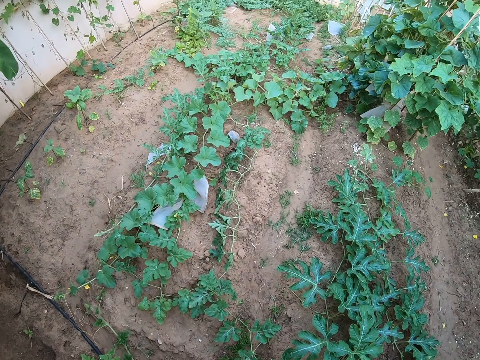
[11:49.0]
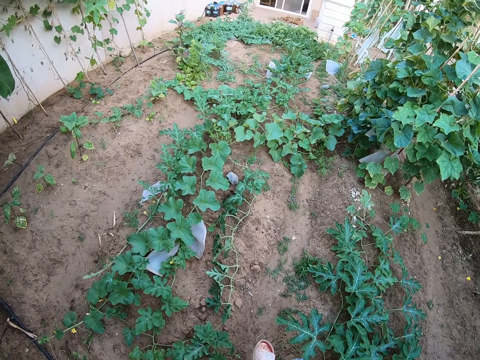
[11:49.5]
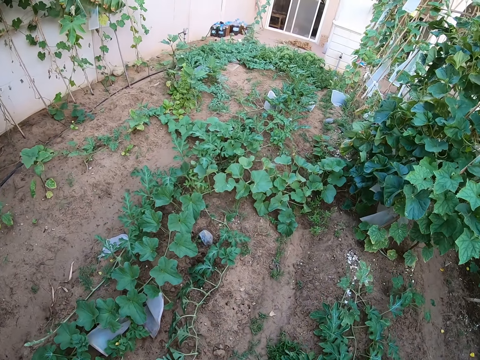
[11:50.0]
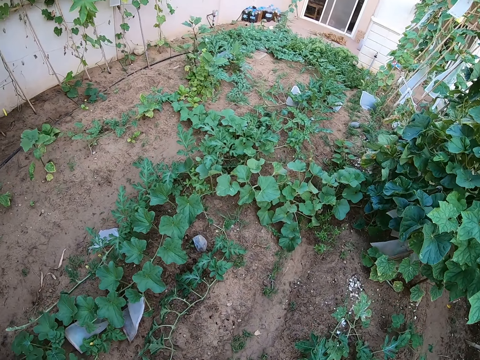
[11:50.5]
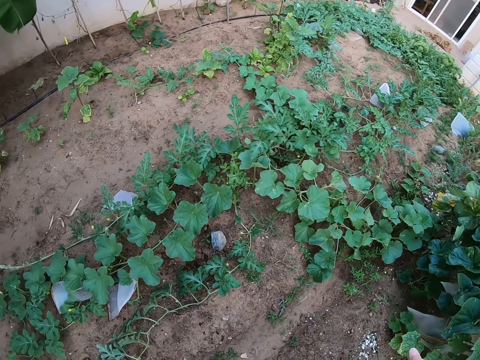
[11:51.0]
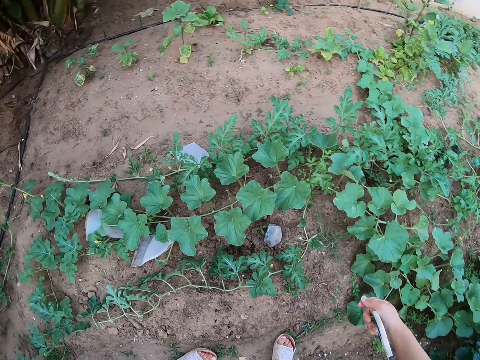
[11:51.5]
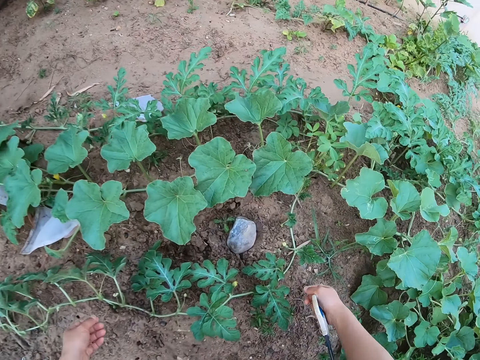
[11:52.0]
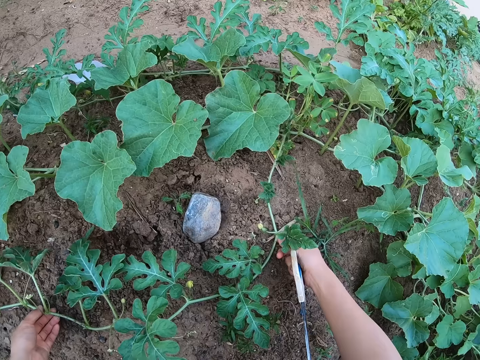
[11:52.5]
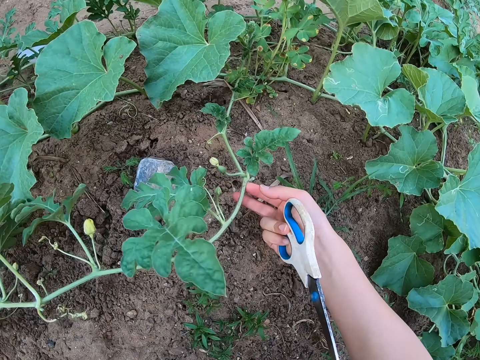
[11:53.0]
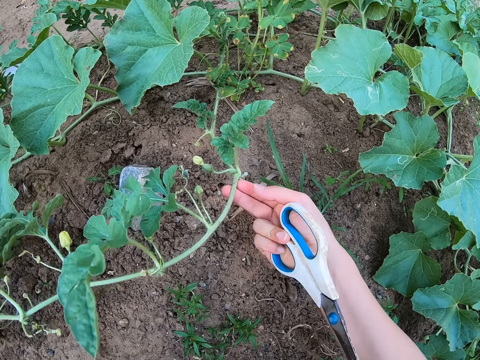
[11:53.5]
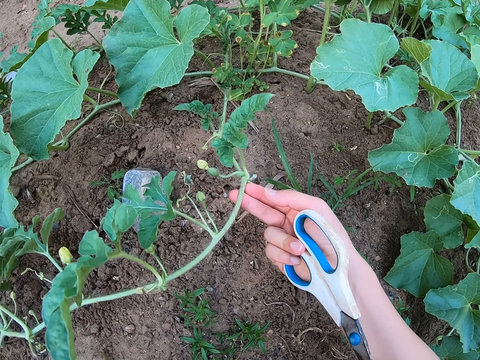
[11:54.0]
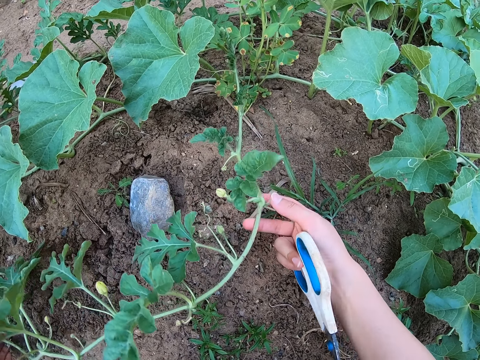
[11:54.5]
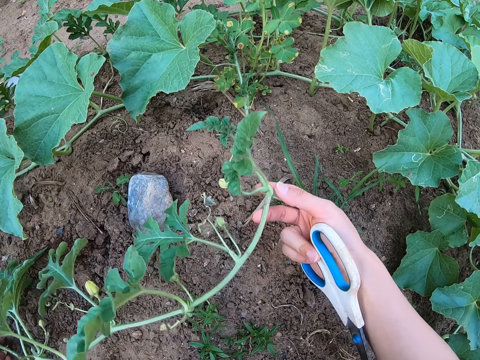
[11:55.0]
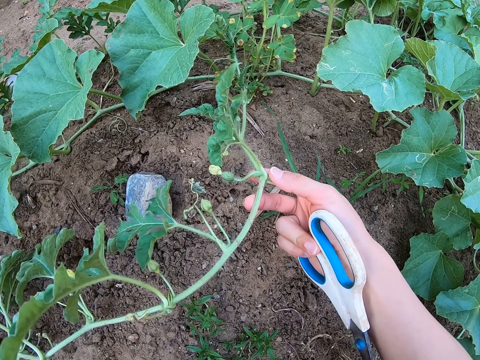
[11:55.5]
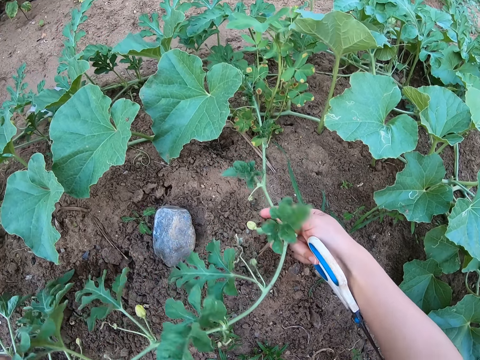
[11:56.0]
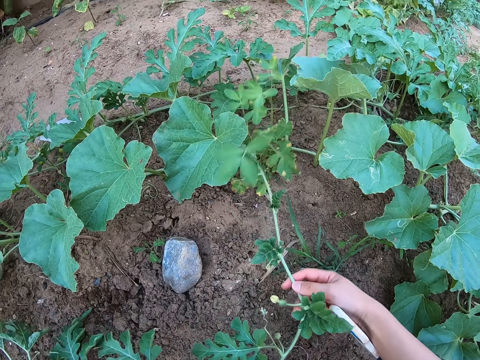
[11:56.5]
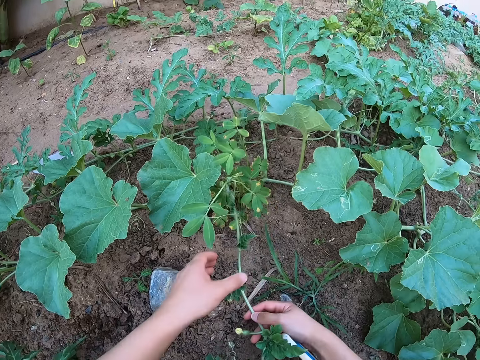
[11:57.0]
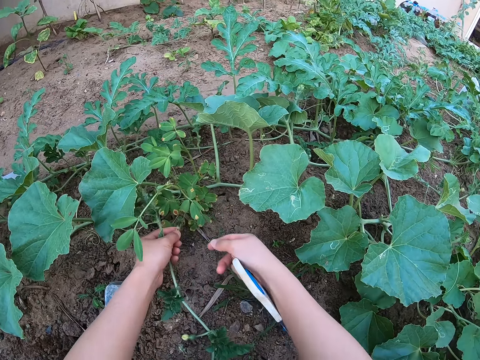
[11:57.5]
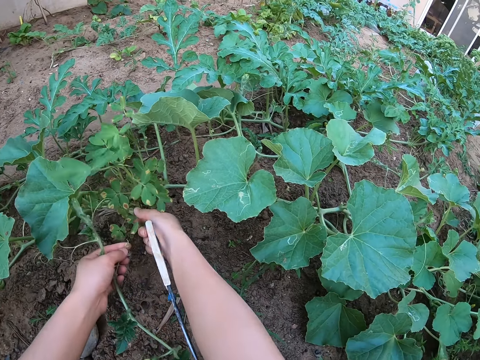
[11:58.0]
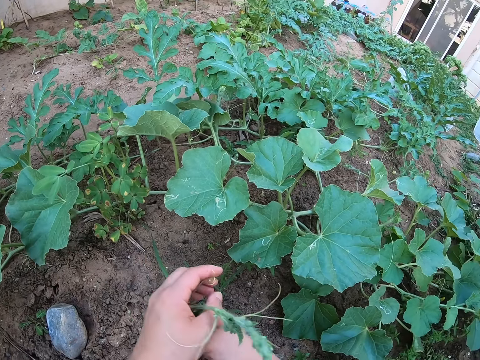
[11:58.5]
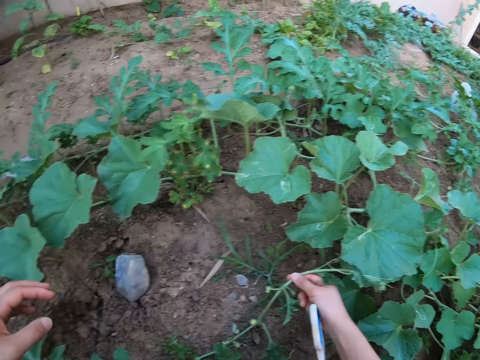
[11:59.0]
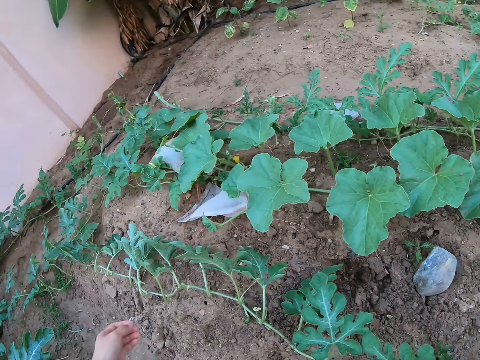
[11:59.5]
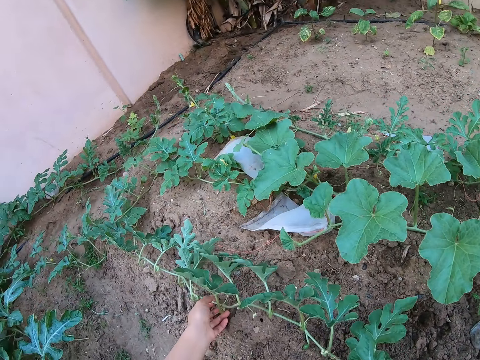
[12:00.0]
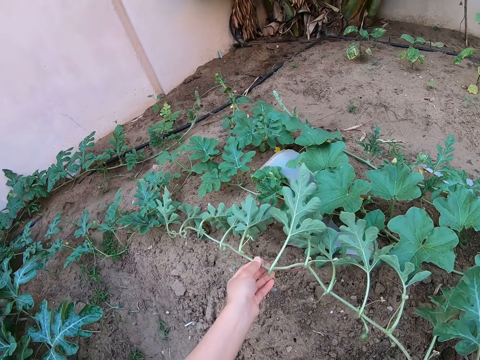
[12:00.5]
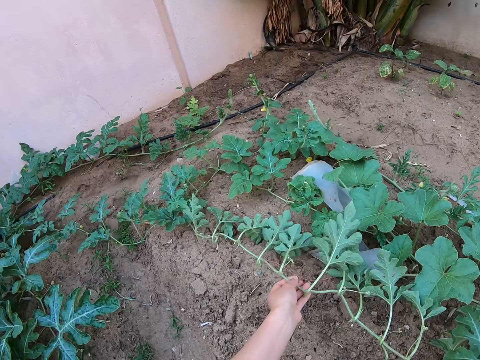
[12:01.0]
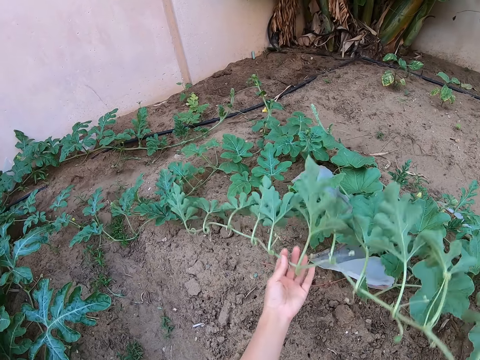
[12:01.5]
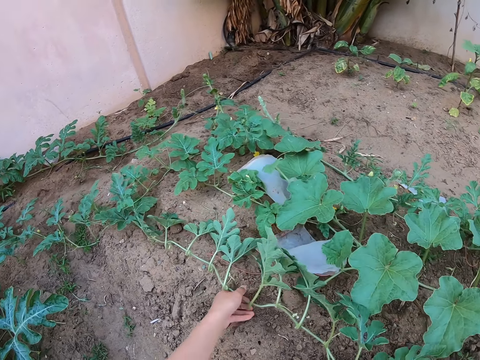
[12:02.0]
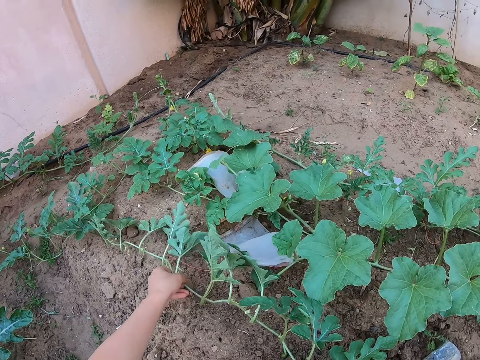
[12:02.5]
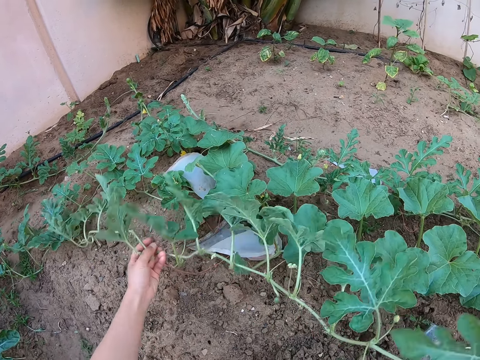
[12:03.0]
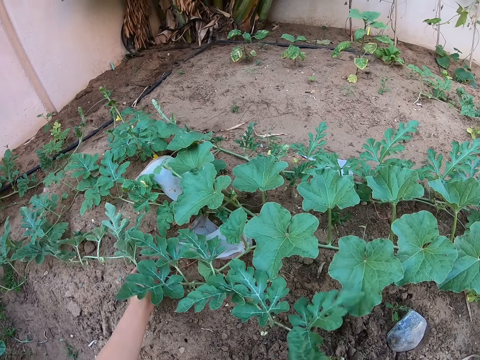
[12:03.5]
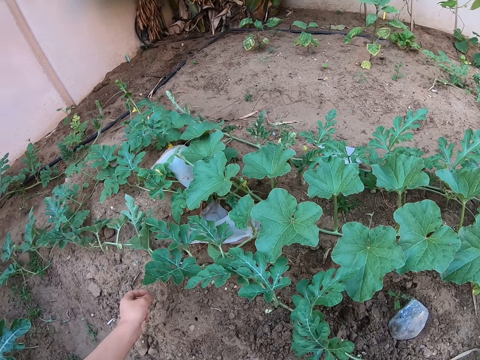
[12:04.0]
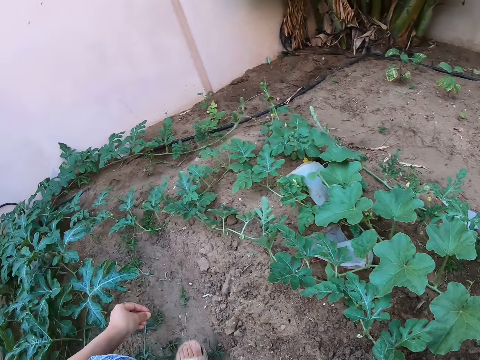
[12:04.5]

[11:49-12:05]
The camera wearer walks around the garden. They stare at the plant in the garden. They lift a watermelon stem from the ground. They inspect the watermelon stem. They separate the watermelon stem from a peanut plant. They lift the watermelon stem from the ground. They adjust the watermelon plant on the ground.

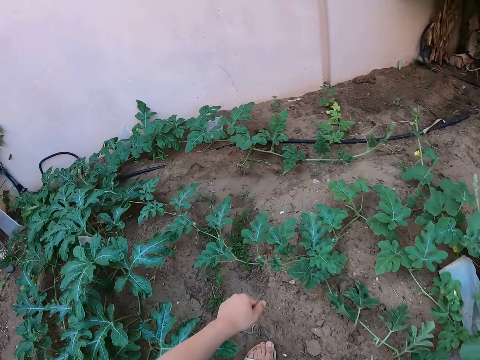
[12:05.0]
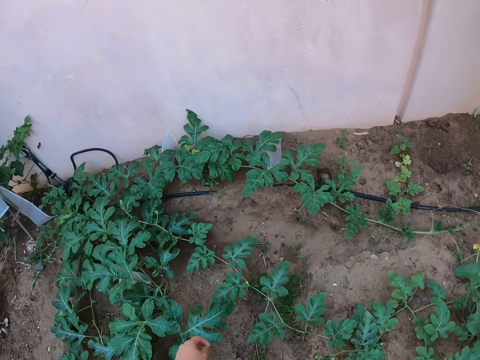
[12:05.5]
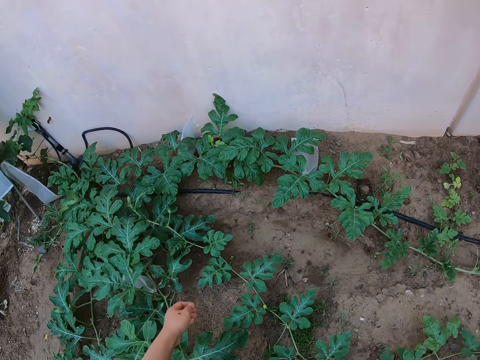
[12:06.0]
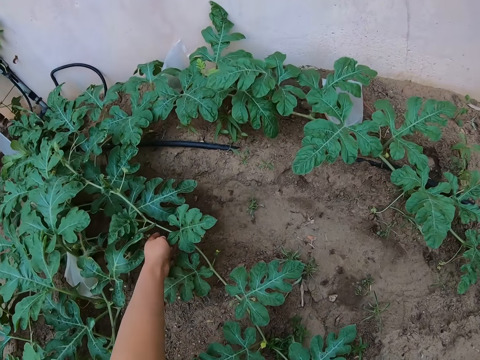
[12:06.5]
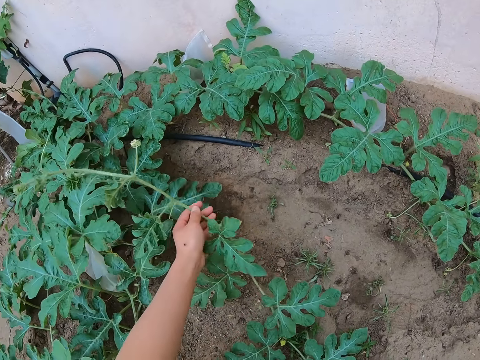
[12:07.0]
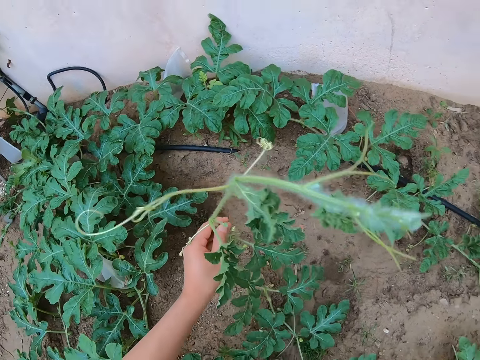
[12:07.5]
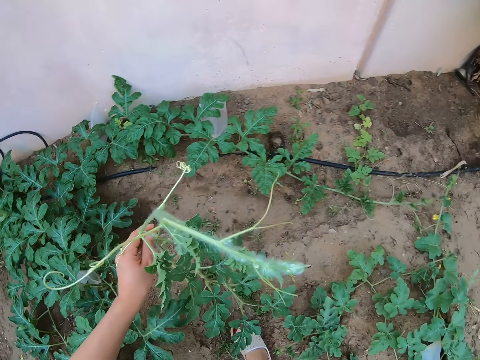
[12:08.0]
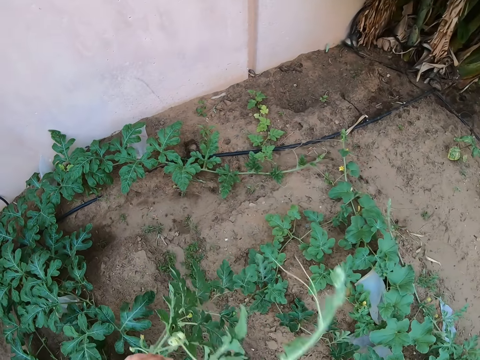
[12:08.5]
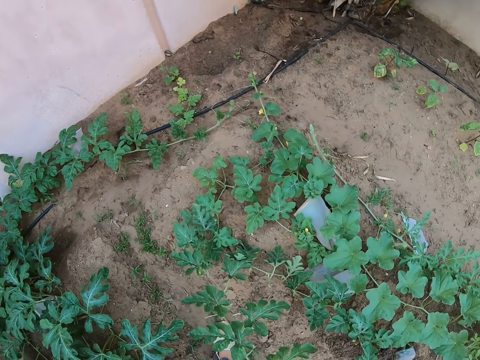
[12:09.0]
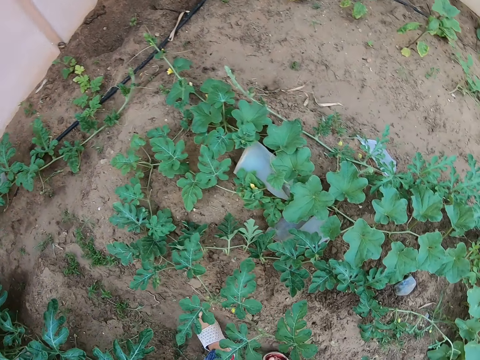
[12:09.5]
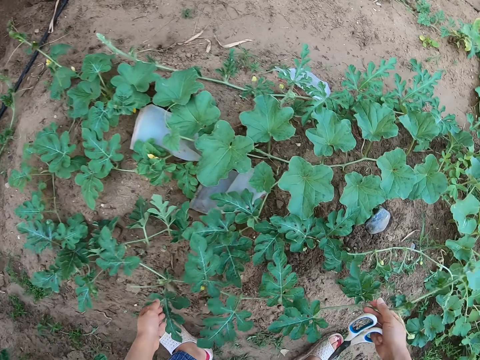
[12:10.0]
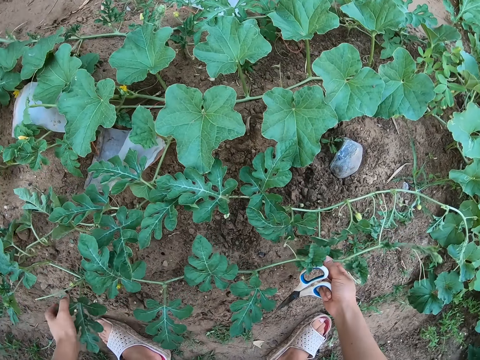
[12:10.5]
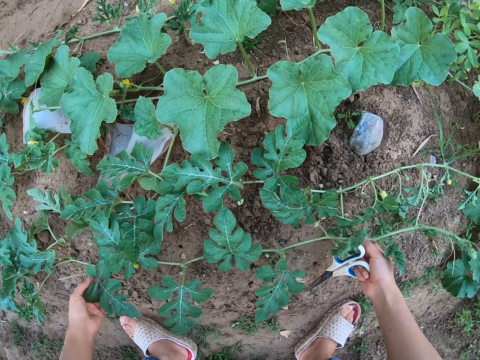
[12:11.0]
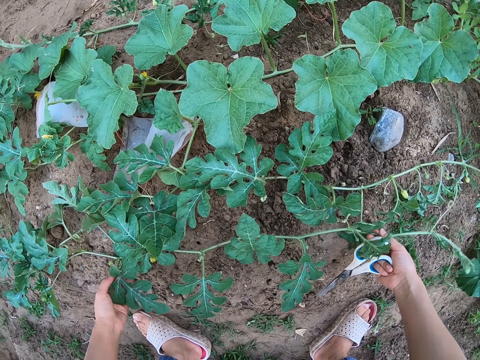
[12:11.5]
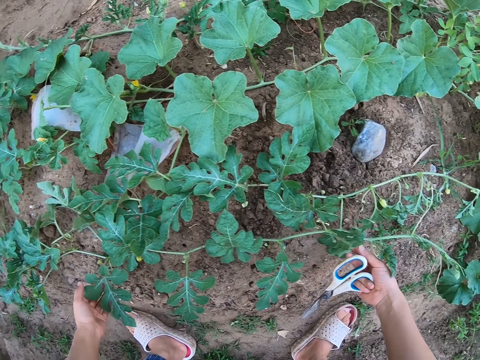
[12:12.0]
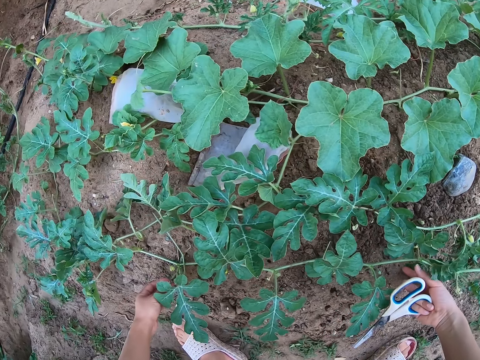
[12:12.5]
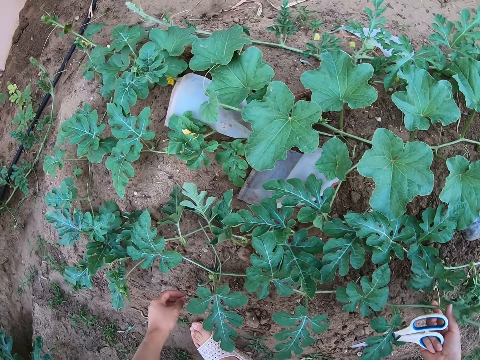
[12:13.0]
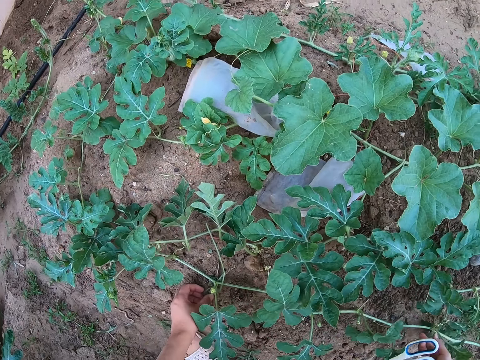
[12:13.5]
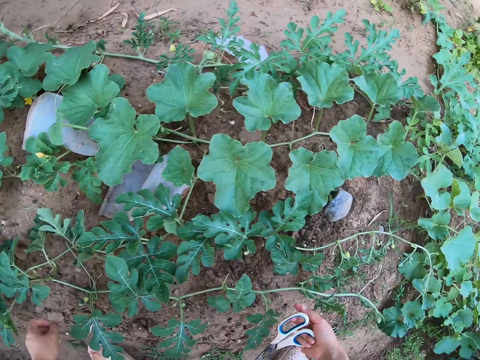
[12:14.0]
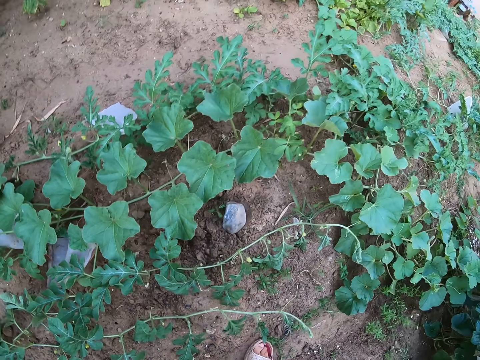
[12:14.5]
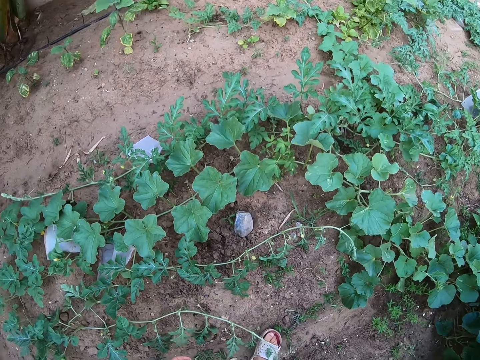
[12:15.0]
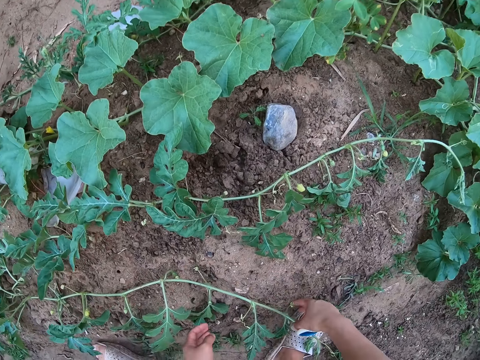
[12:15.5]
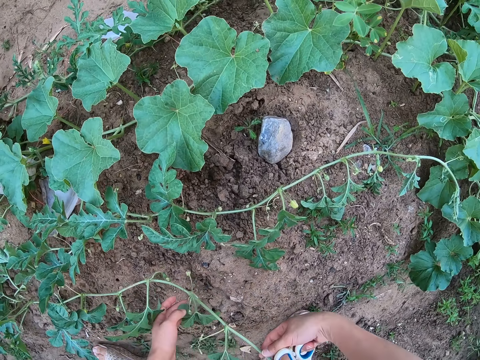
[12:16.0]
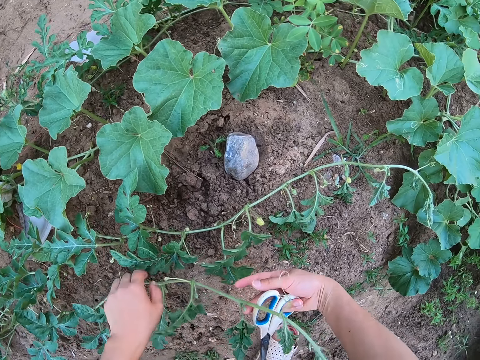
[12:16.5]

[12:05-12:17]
The camera wearer lifts a watermelon stem from the ground. They adjust the watermelon plant on the ground. They arrange the plants on the ground.
